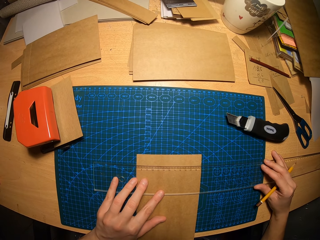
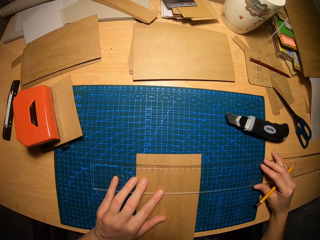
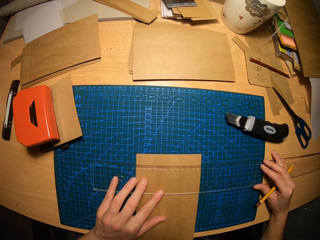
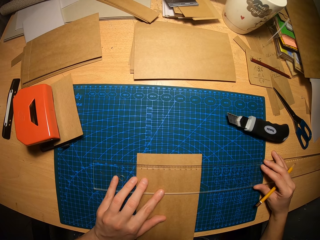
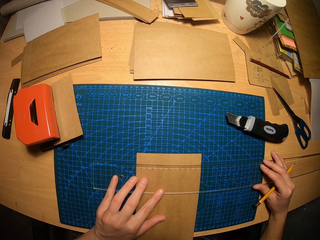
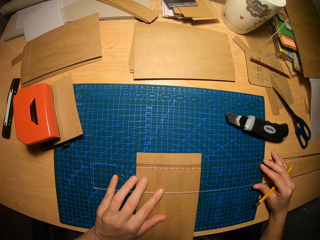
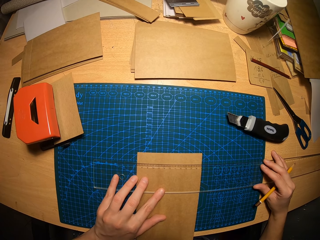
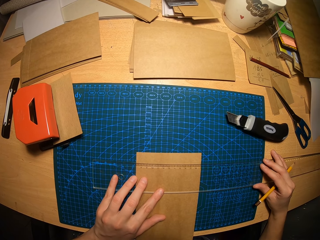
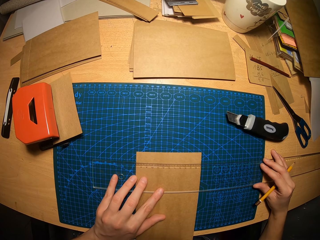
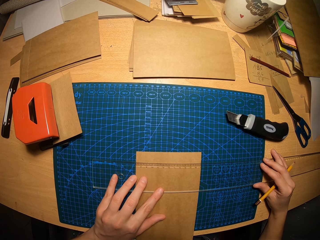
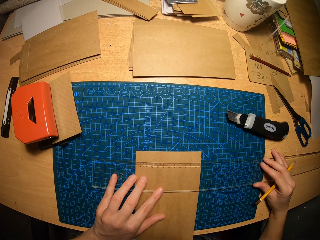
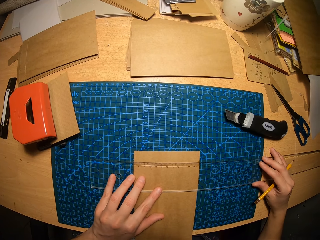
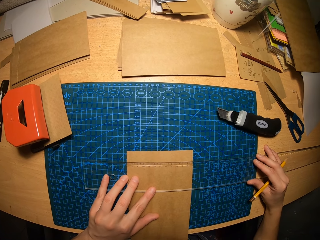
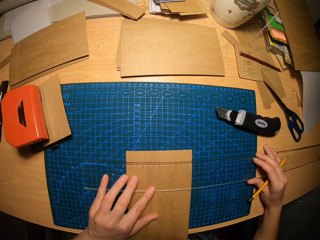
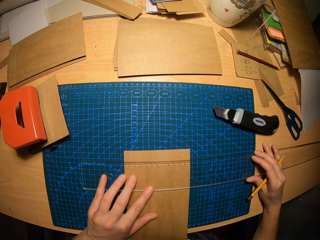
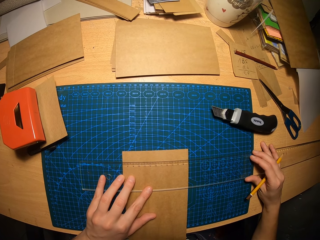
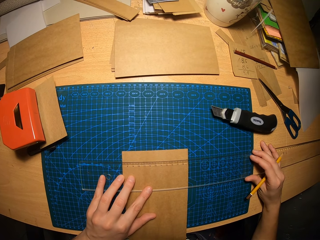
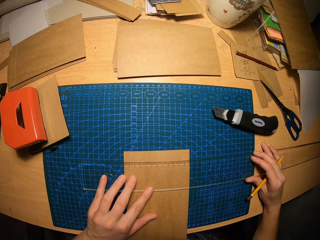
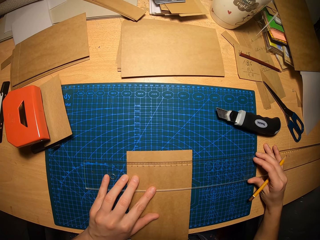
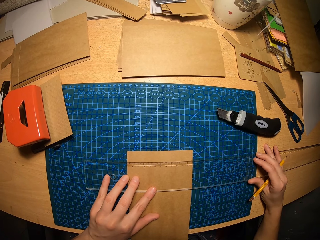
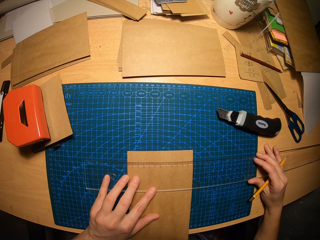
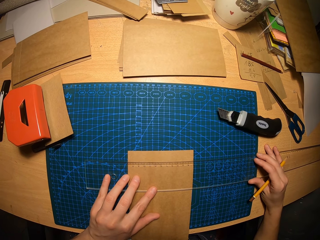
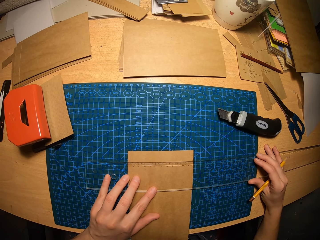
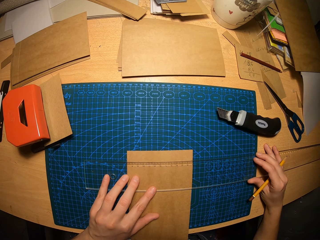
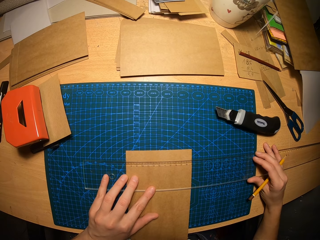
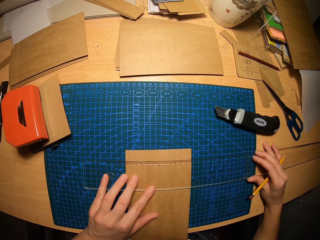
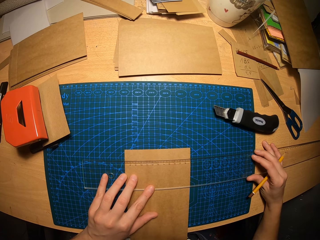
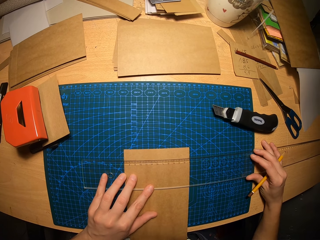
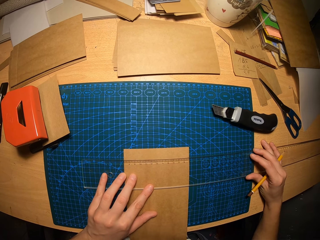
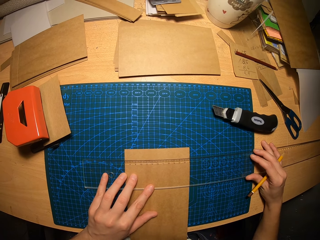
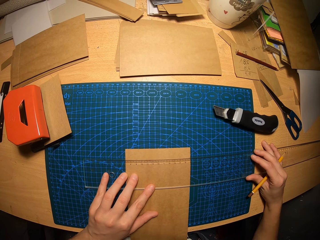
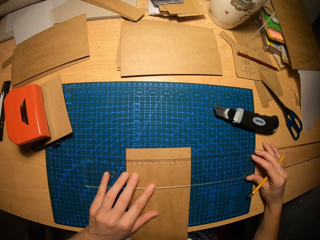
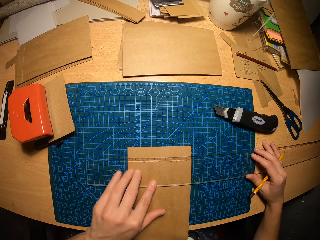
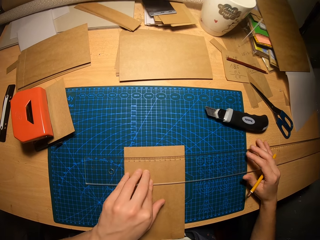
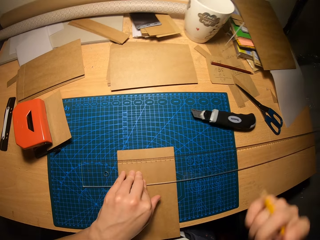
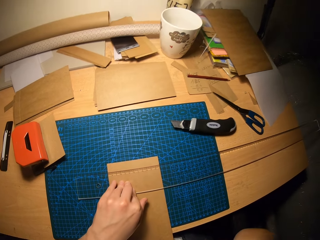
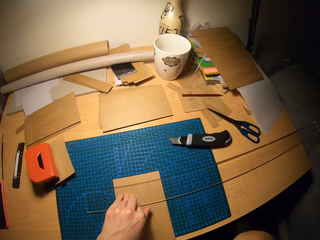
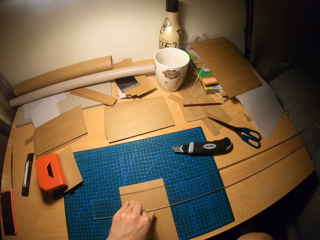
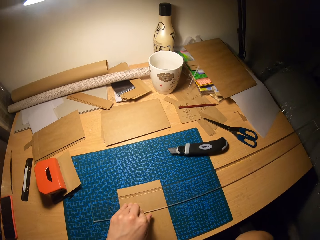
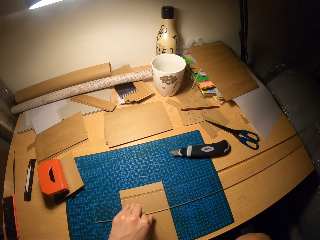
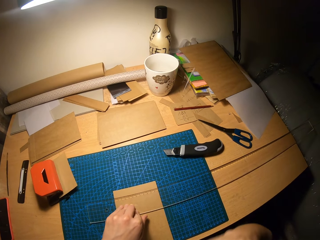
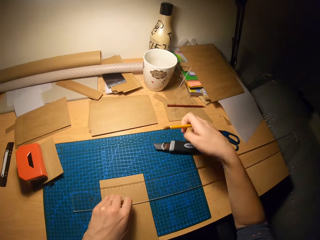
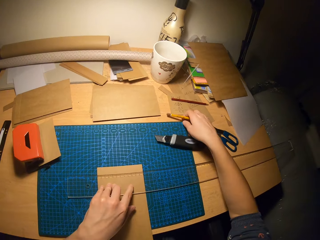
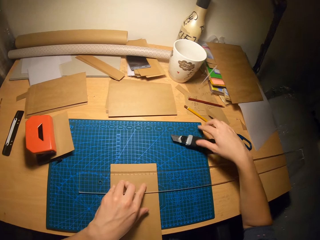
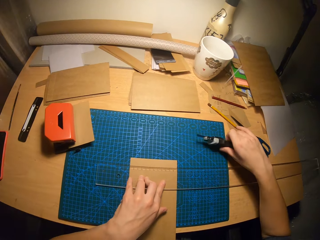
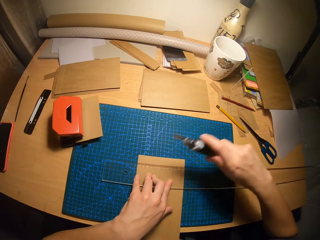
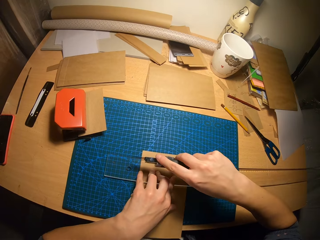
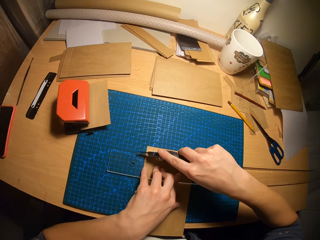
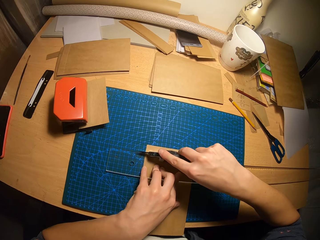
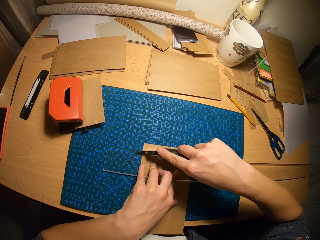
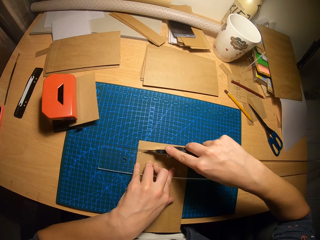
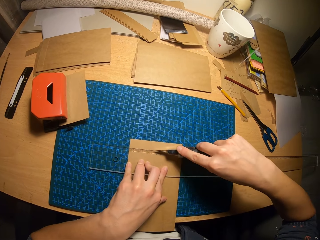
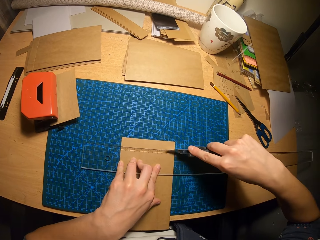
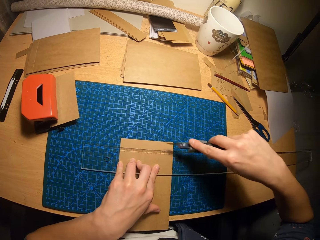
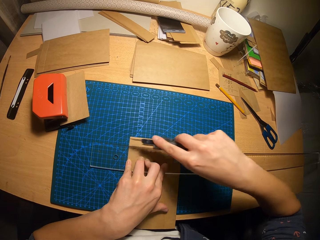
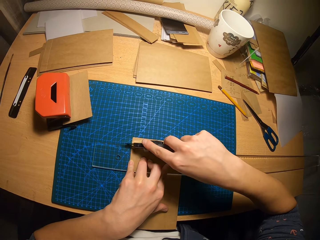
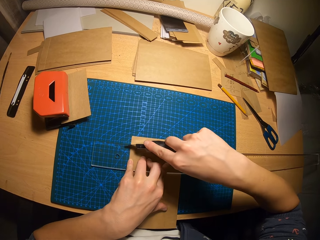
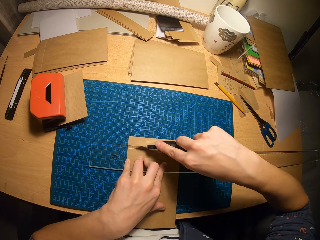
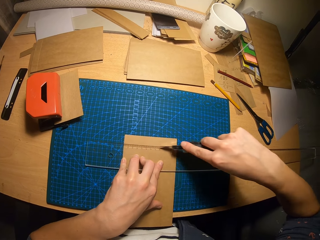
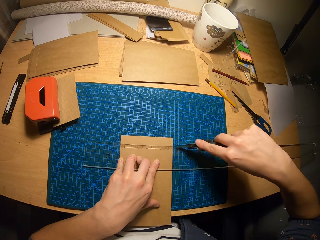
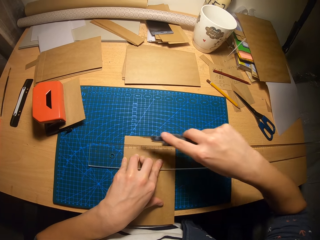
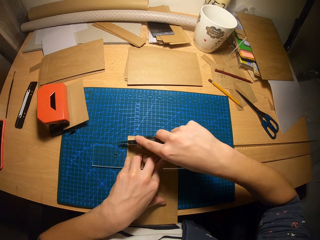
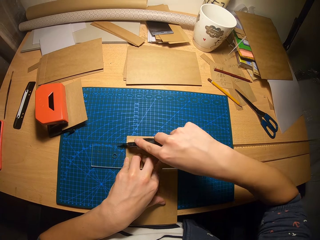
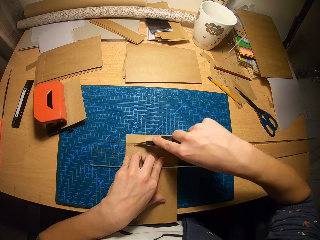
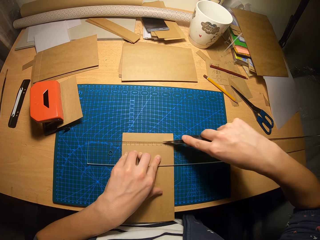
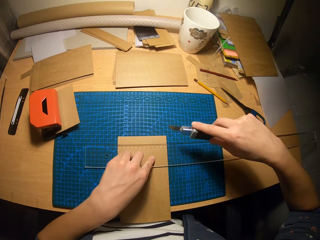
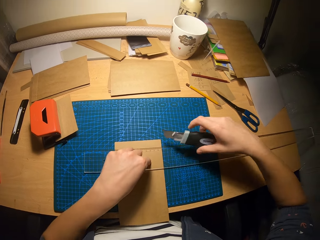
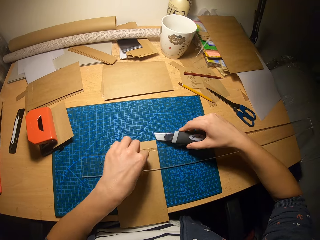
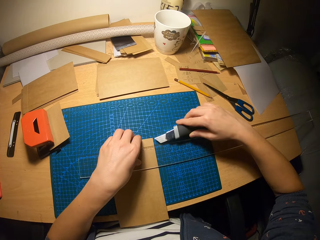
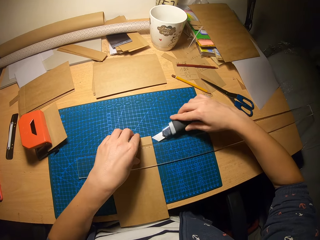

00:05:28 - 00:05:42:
The camera wearer looks at the paper. He takes his right hand to his face. He drops the pencil on the table. He picks up the retractable blade or knife from the table. He moves the retractable blade across the carton paper. He cuts the paper with the knife. He moves the retractable blade across the carton paper. He does it again.

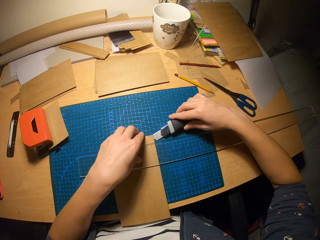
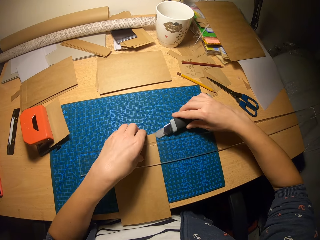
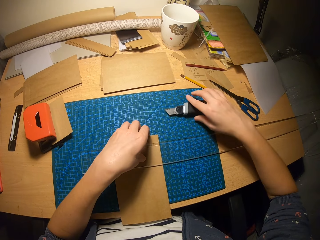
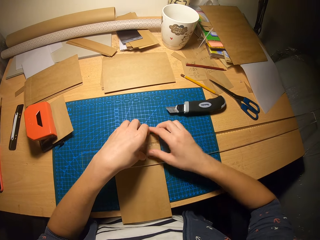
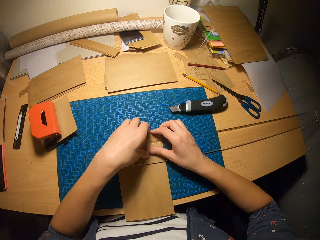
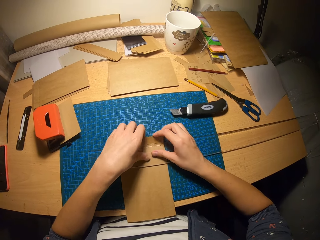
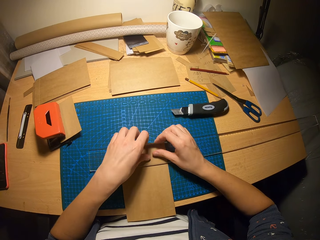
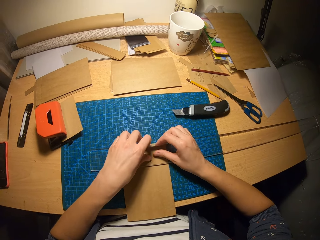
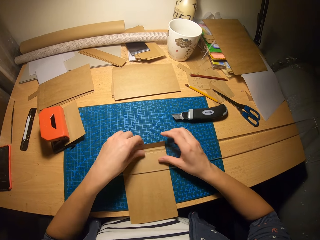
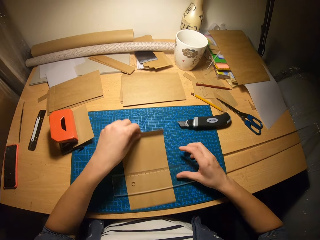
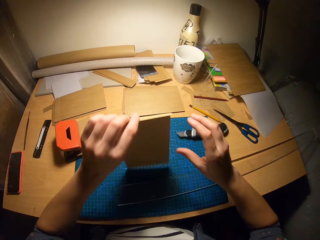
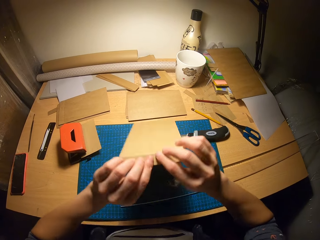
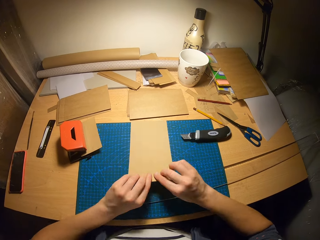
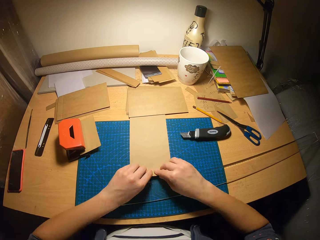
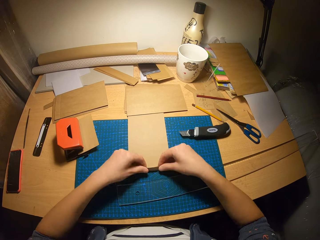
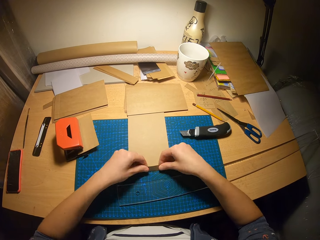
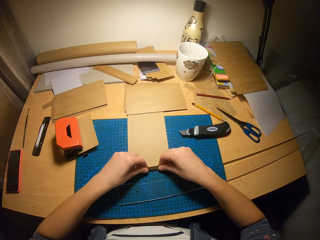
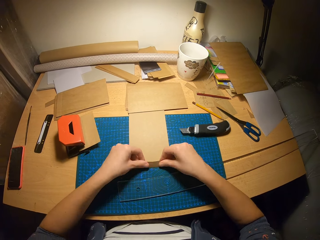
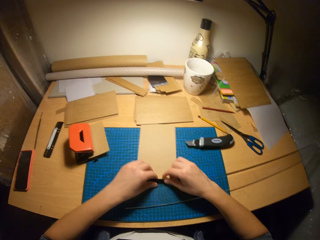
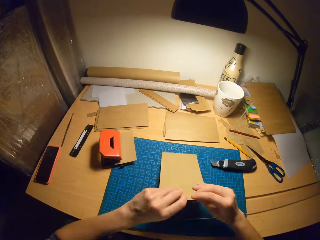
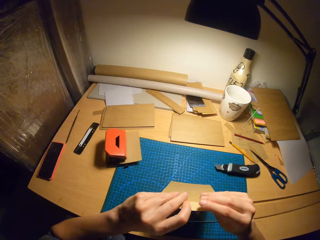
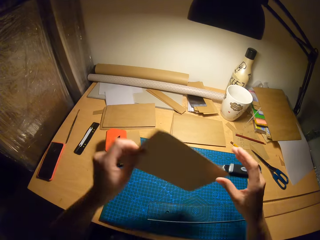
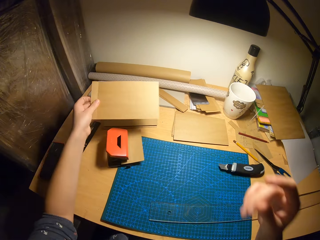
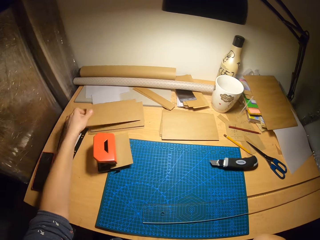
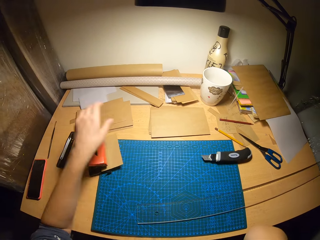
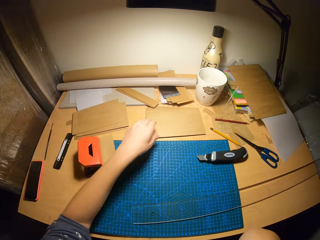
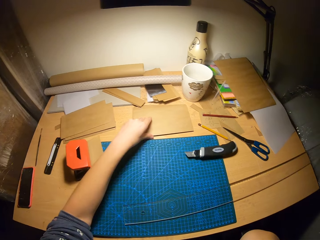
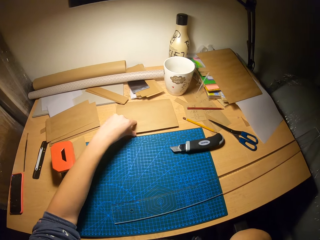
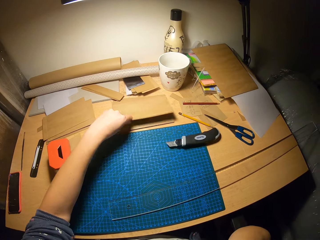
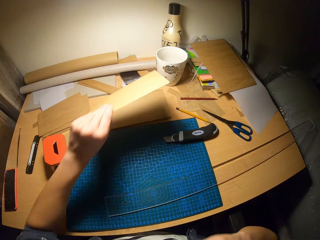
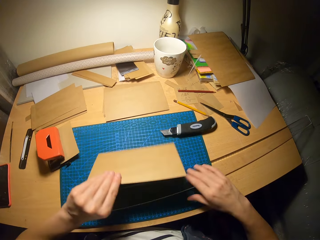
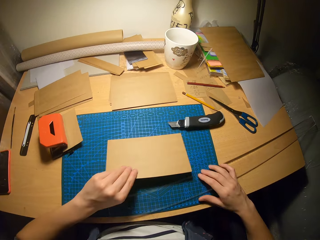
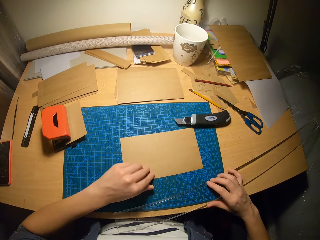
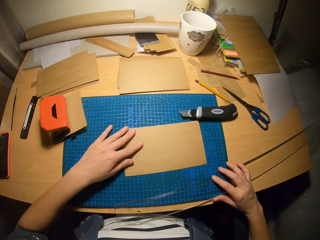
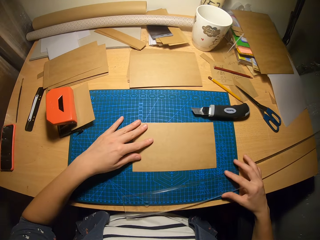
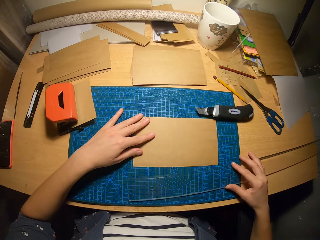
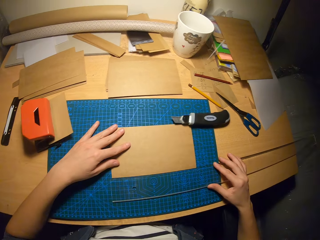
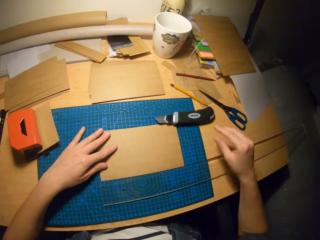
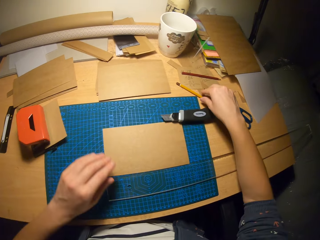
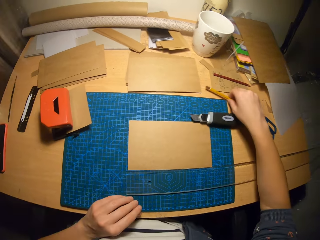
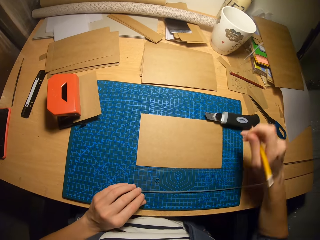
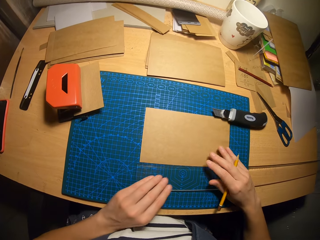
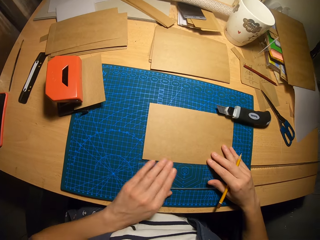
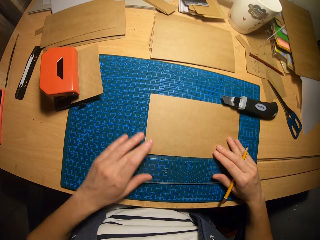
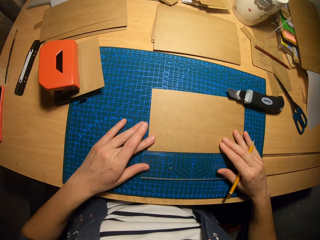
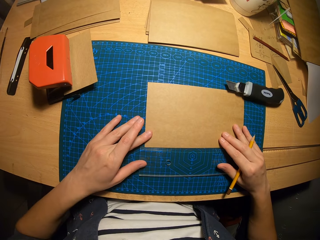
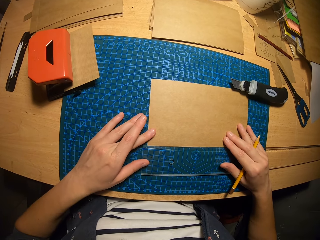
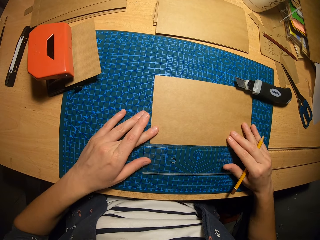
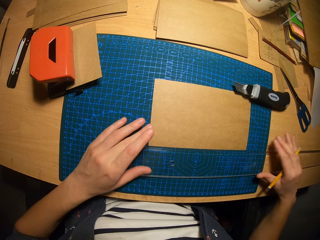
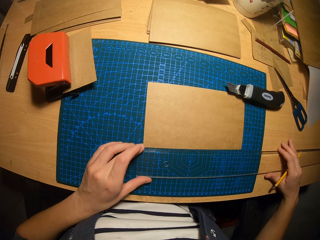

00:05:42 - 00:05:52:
The camera wearer raises the top of the carton paper with the retractable blade and his left hand. He drops the retractable blade on the table. He raises the top of the carton paper with his hands. He folds the paper. He removes the carton paper from under the ruler. He flips the carton paper on the table. He bends the bottom of the carton paper. He picks up the carton paper from the table and drops the carton paper on a pile of carton papers. He picks up a carton paper from the pile of carton papers with his left hand. He drops the carton paper on the table. He moves the ruler on the table with his right hand. He adjusts the carton paper and ruler on the table. He picks up the pencil from the table. He adjusts the carton paper on the table.
